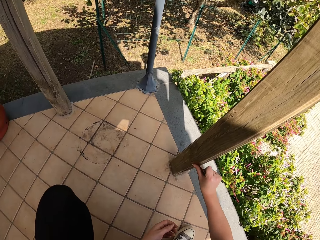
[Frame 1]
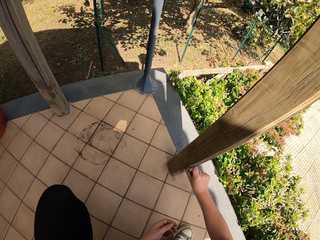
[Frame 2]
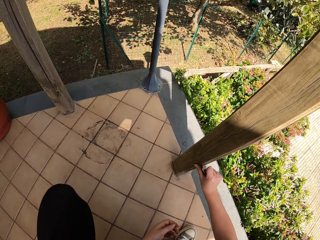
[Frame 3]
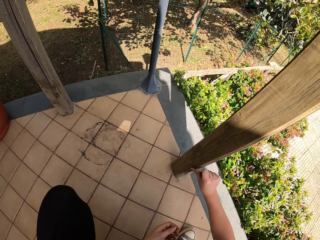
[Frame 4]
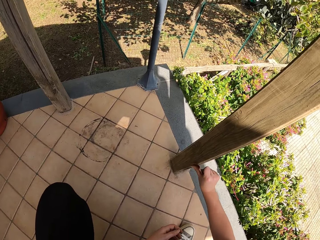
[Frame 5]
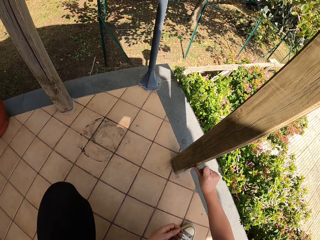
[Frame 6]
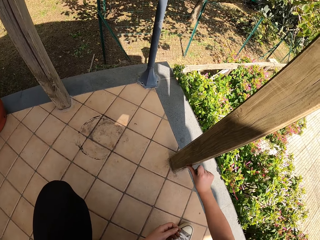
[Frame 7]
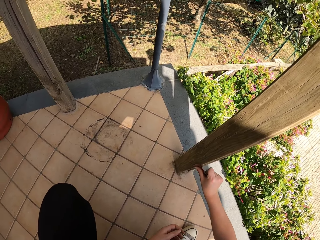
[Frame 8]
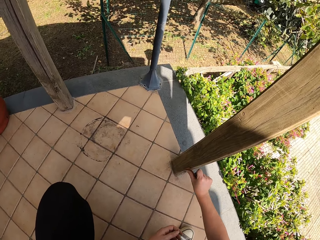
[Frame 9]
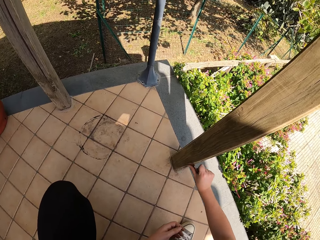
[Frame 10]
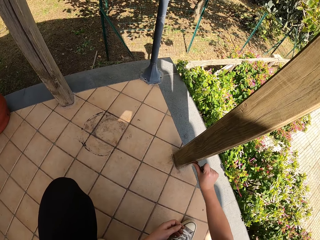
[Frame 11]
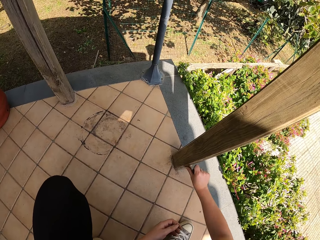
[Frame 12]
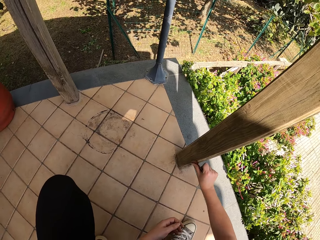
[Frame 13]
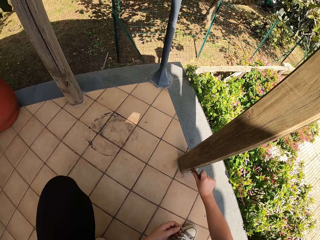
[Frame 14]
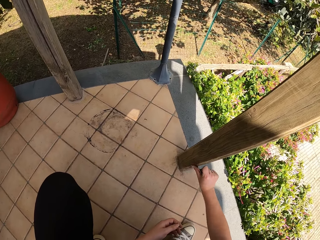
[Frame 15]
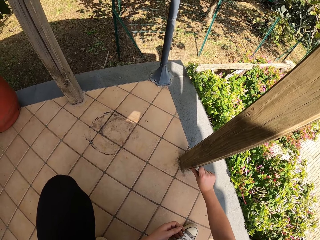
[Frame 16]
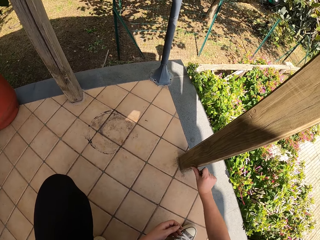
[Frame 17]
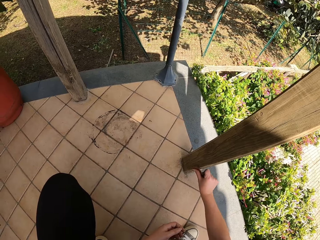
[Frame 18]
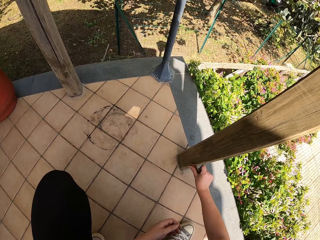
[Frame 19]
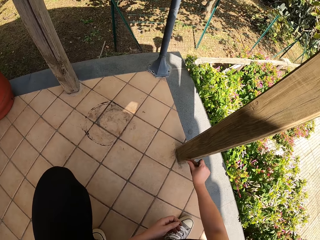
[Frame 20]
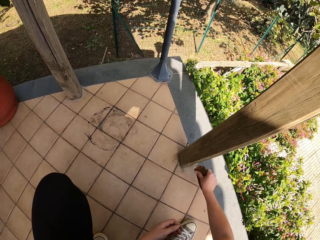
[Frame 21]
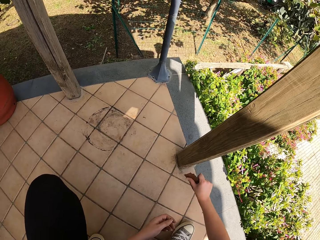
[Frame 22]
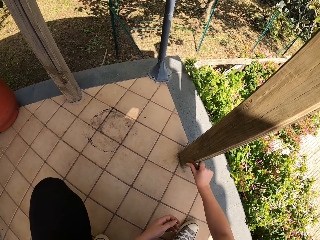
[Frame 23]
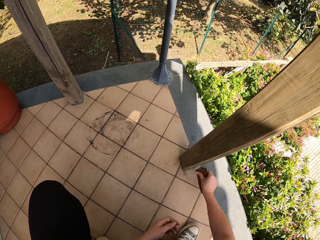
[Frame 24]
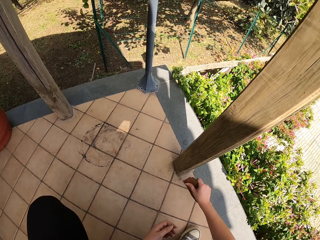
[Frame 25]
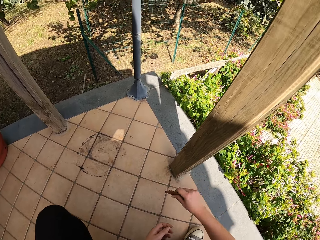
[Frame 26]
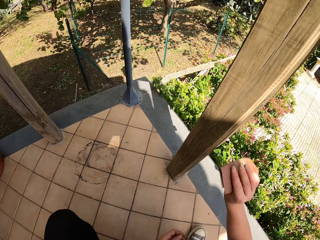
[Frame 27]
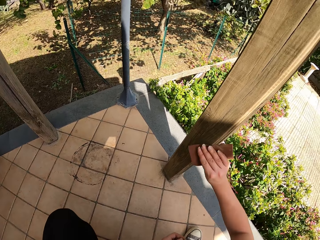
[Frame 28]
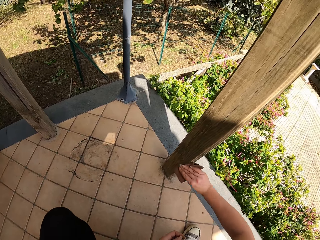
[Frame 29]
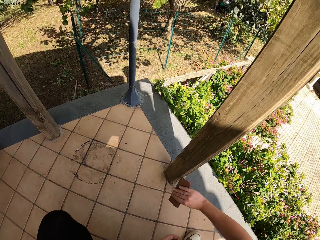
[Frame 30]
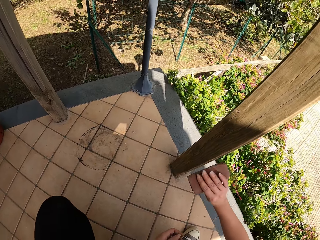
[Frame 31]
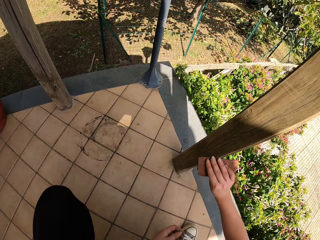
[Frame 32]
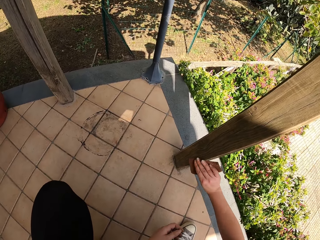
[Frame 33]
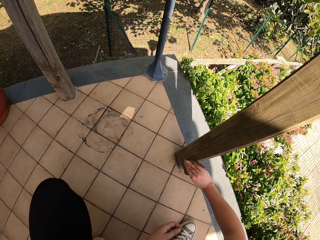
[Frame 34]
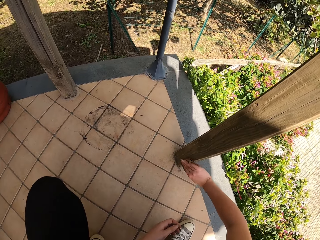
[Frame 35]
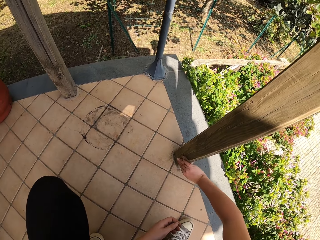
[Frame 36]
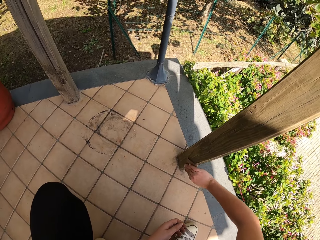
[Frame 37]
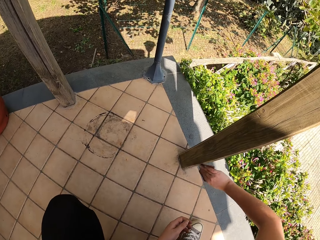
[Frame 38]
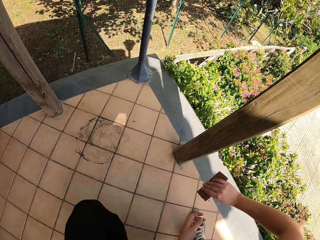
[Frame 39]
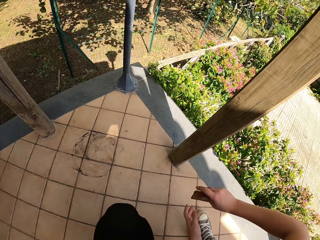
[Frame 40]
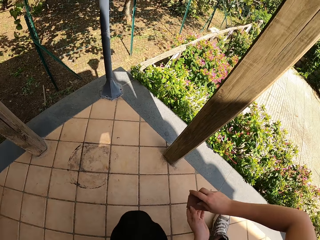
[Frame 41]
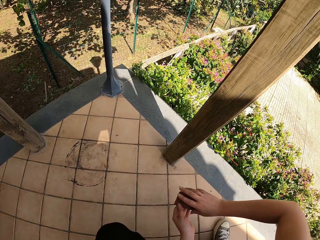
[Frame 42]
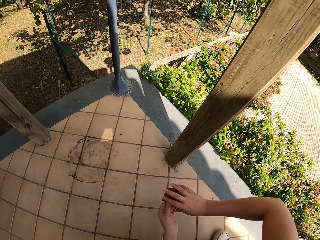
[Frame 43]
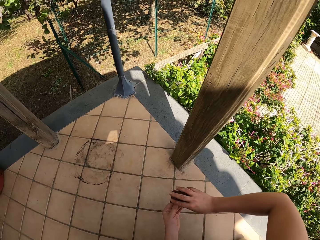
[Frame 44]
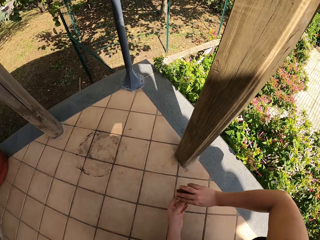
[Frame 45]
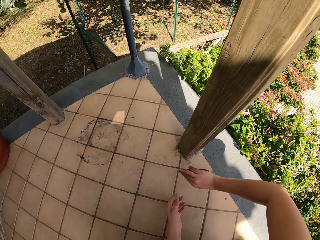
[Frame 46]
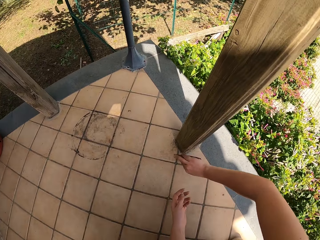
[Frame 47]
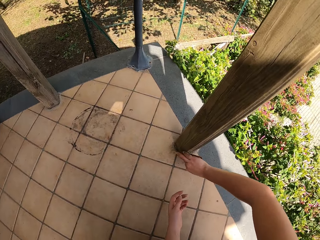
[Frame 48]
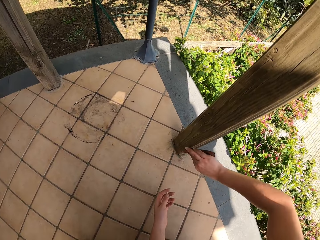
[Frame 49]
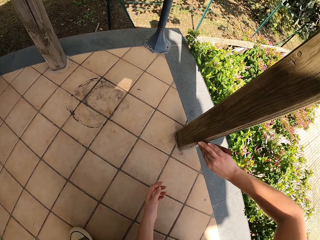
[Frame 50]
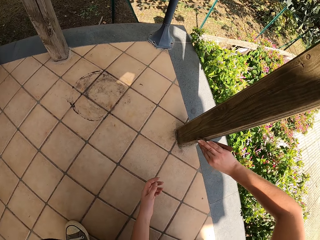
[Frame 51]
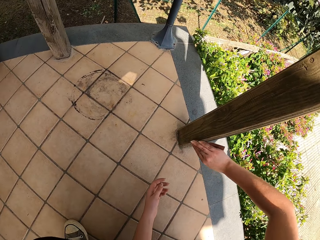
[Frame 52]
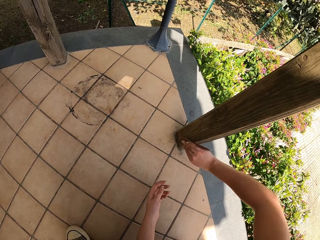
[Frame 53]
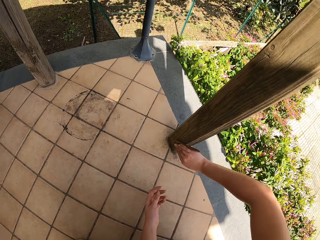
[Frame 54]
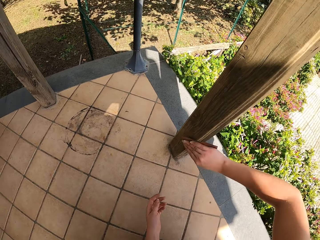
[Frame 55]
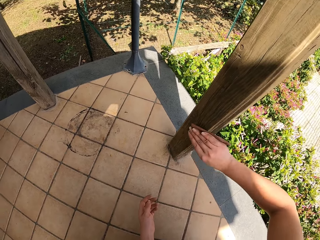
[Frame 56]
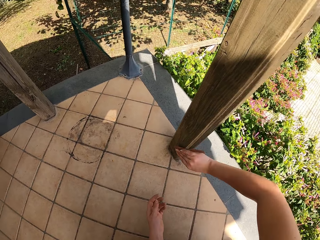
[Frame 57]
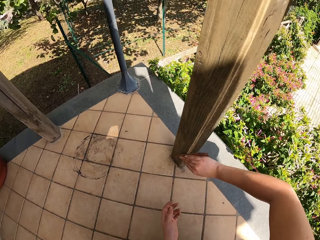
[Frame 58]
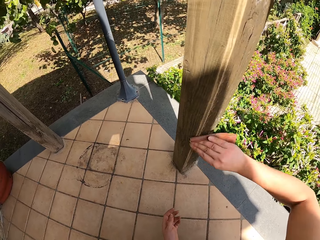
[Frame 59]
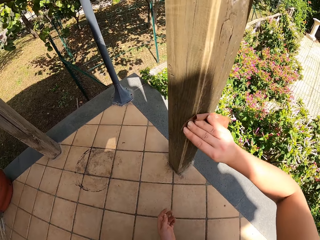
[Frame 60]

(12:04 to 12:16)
The camera wearer lets go of the wood. She holds the sandpaper with both her hands. She lets go of the sandpaper. She smoothens the wood with the sandpaper.

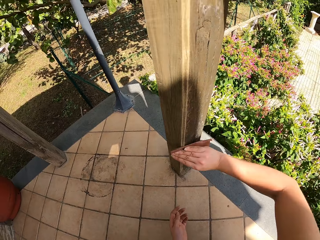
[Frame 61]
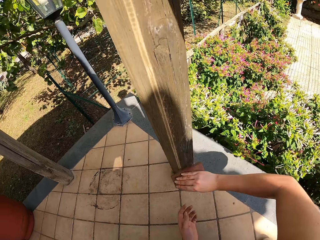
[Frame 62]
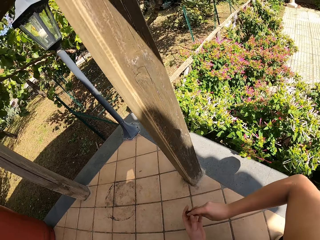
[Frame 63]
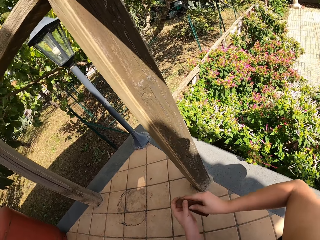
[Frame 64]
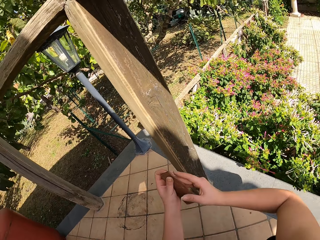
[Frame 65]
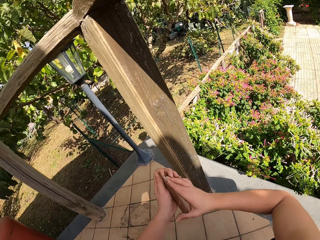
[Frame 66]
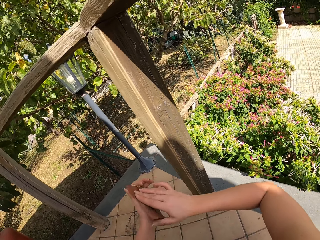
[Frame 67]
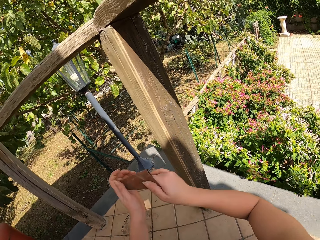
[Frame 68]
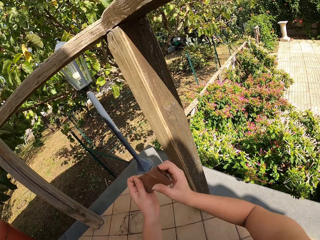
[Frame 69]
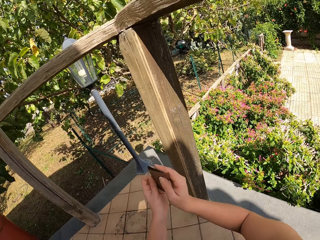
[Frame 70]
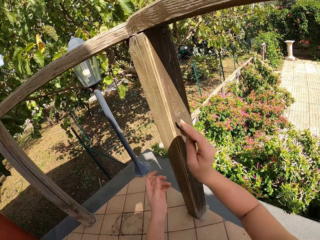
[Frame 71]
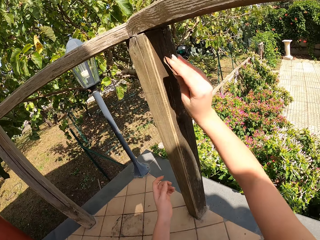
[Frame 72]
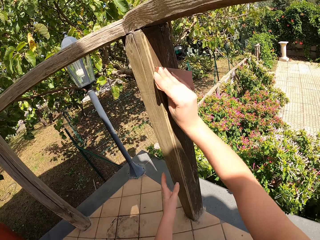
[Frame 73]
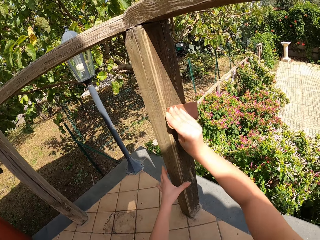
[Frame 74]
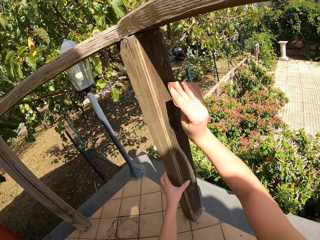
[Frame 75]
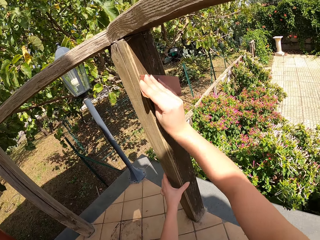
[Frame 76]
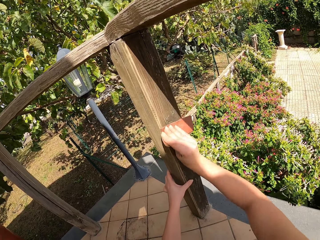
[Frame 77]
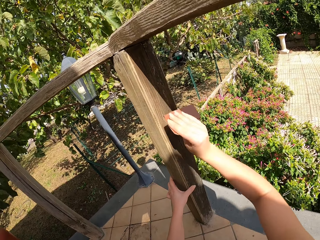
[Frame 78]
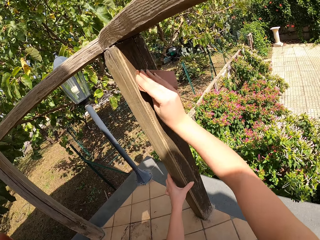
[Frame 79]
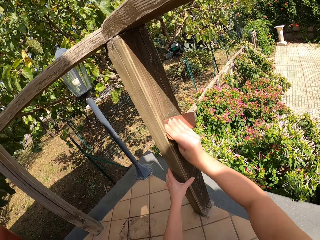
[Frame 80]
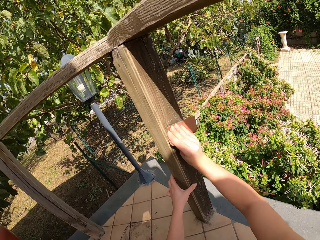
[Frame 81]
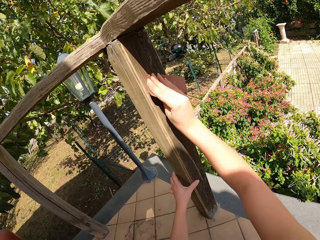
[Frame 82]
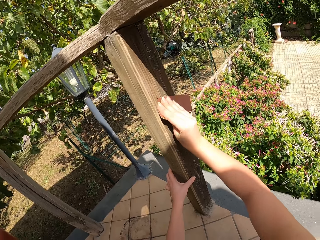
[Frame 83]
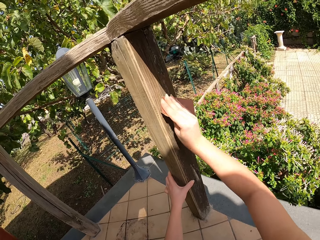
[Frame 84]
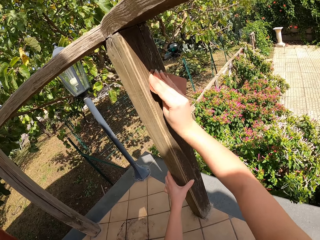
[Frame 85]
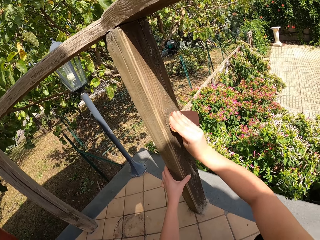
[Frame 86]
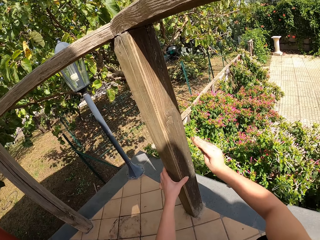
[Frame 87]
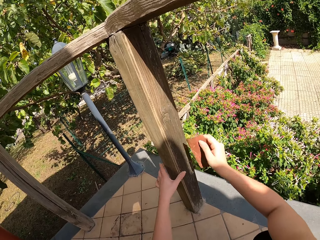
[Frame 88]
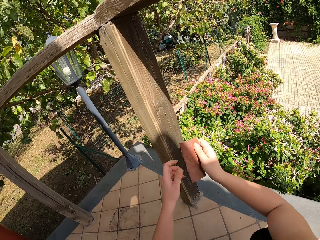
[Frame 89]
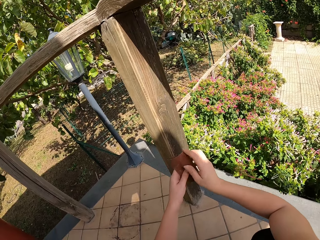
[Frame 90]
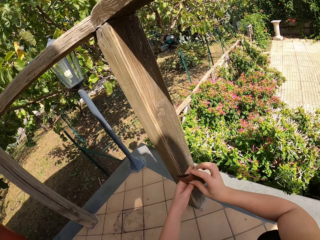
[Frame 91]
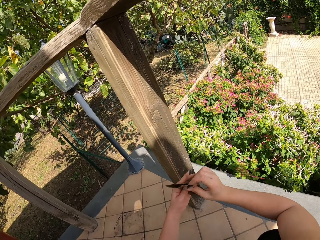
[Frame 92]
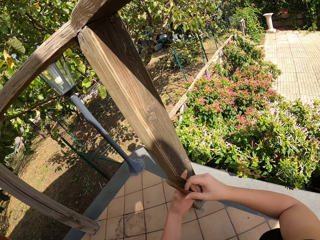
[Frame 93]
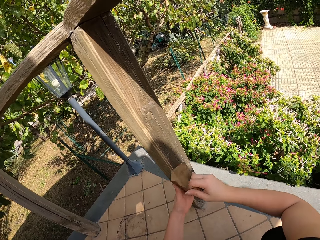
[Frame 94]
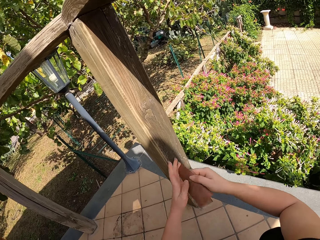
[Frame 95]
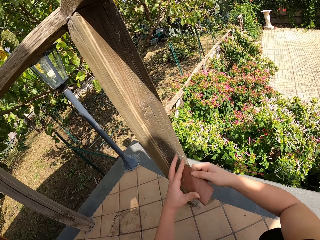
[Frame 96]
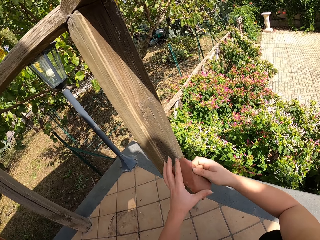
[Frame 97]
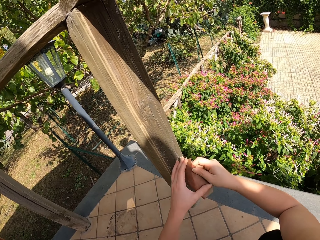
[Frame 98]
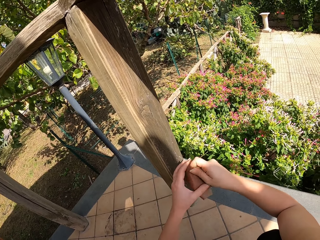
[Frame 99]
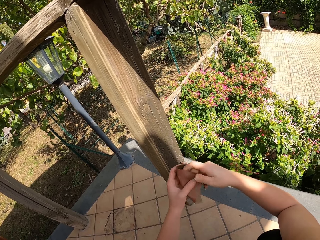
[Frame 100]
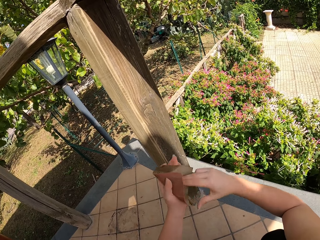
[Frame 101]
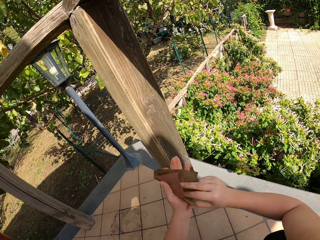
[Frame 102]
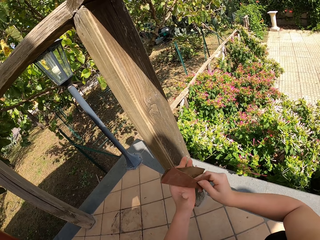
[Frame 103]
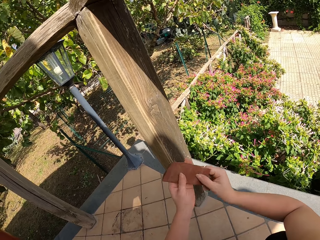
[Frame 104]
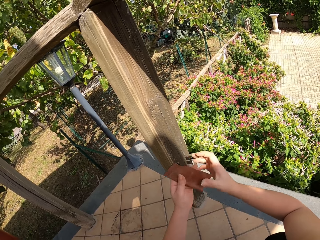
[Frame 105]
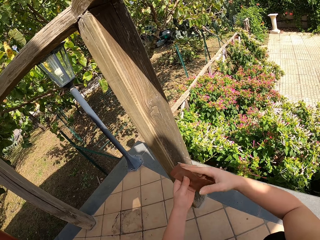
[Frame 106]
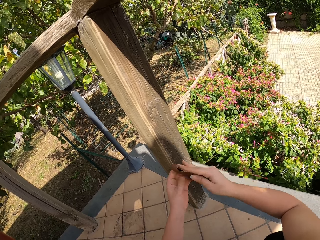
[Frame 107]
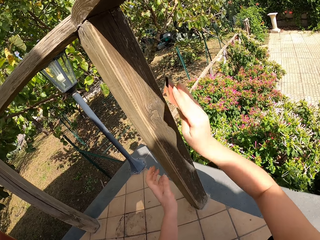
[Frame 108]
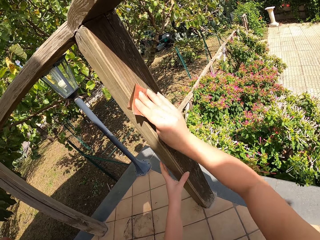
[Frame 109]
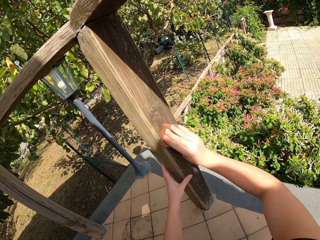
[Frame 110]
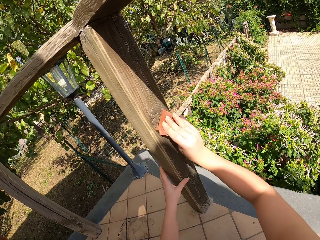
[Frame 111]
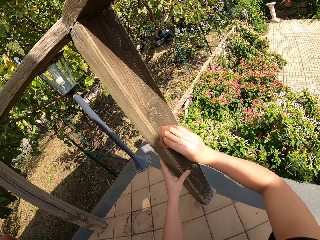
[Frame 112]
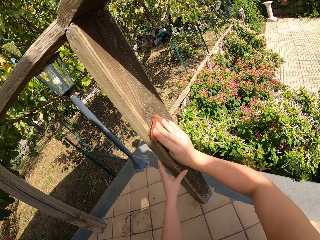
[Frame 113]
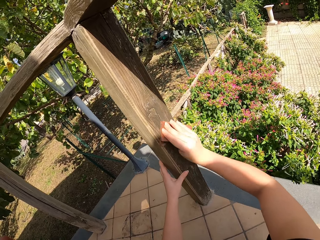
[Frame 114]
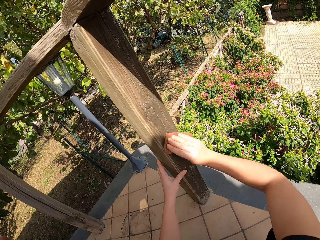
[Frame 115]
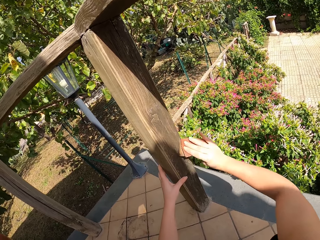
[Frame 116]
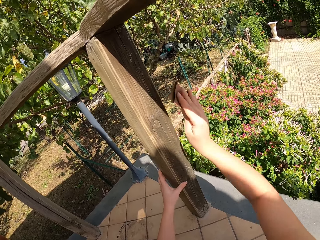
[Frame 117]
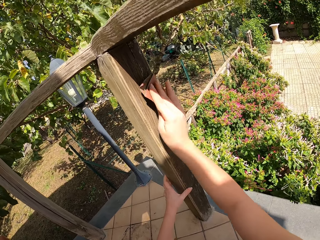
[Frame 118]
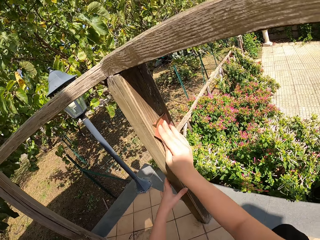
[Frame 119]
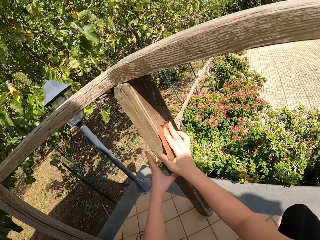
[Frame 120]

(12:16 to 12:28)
The camera wearer lets go of the wood. She holds the sandpaper with both her hands. She lets go of the sandpaper. She raises her hand towards the wood. She holds the wood with her hand. She smoothens the wood with the sandpaper. She lets go of the wood. She lets go of the wood again. She holds the wood with both her hands. She unfolds the sandpaper. She folds the sandpaper with both her hands. She places the sandpaper on her other hand. She raises her hand towards the wood. She sands the wooden railing with the sandpaper. She holds the wood with her hand.
